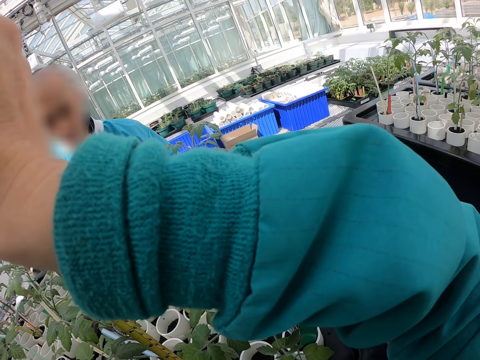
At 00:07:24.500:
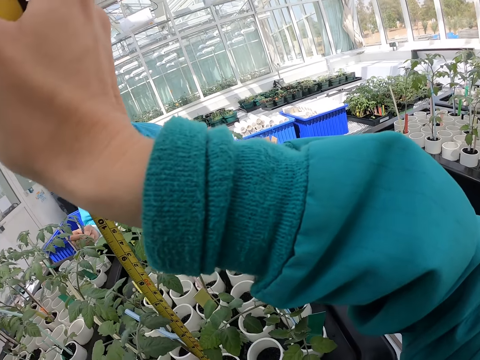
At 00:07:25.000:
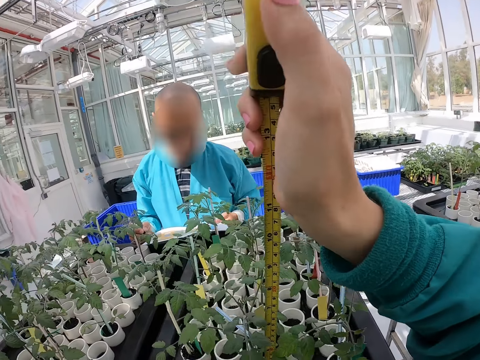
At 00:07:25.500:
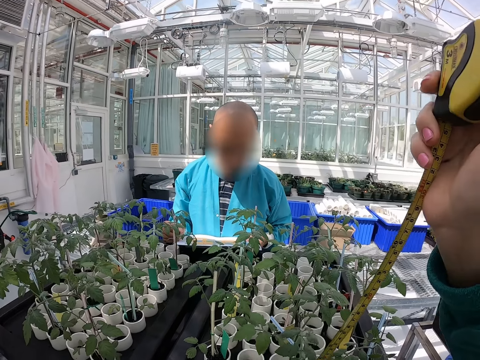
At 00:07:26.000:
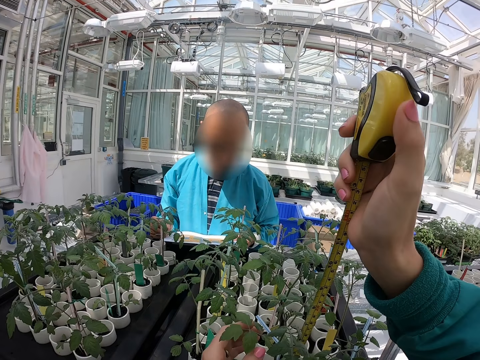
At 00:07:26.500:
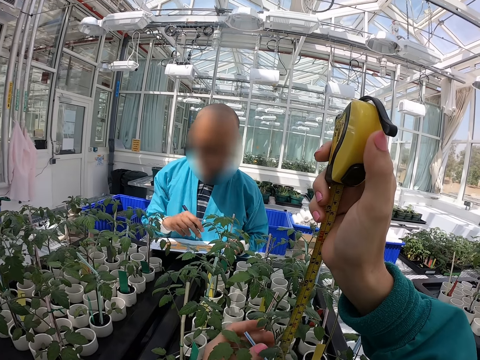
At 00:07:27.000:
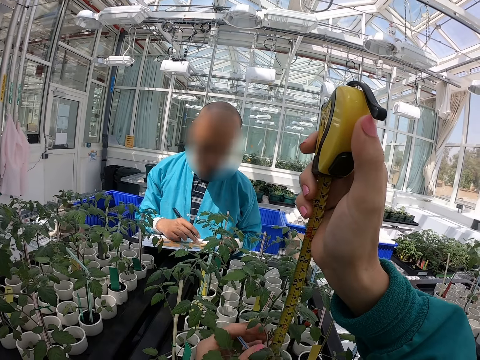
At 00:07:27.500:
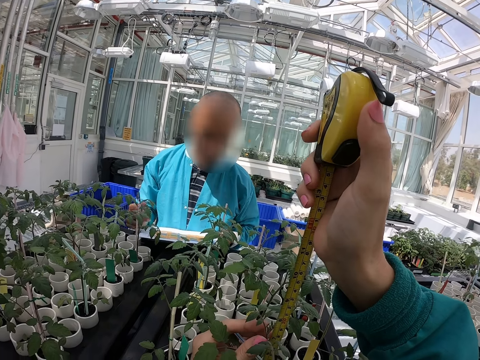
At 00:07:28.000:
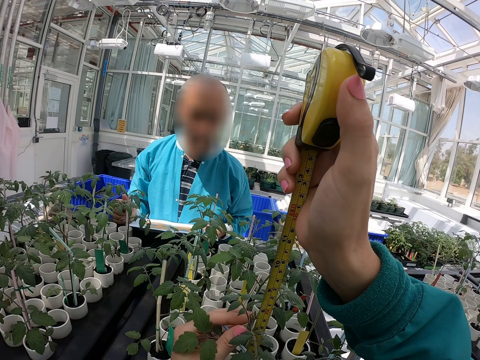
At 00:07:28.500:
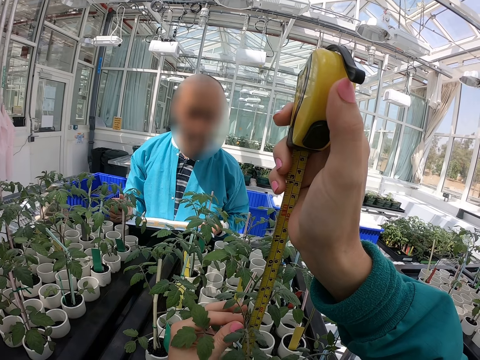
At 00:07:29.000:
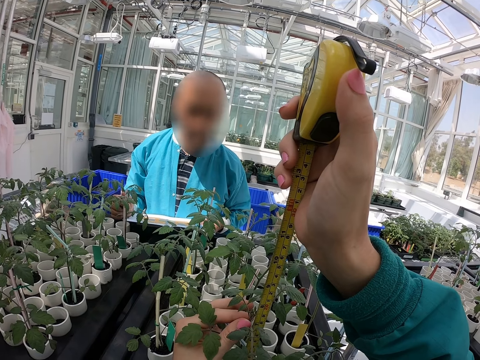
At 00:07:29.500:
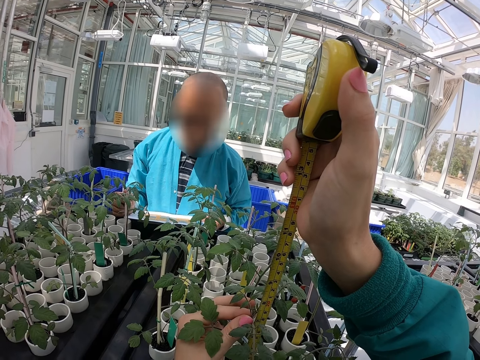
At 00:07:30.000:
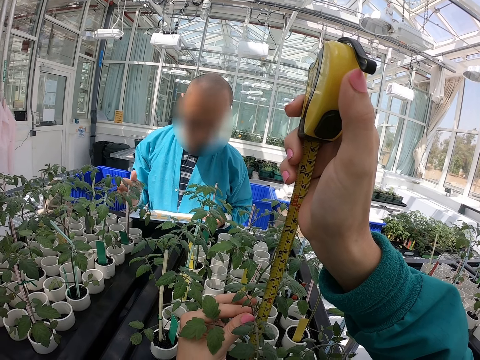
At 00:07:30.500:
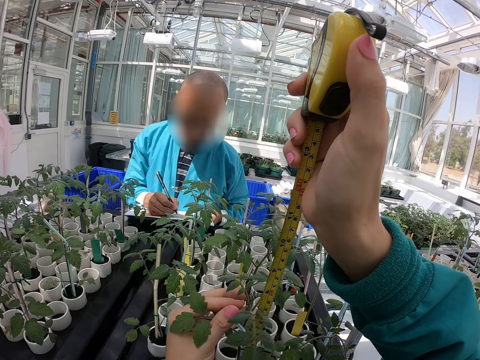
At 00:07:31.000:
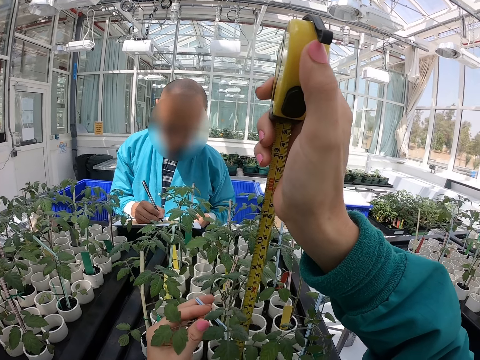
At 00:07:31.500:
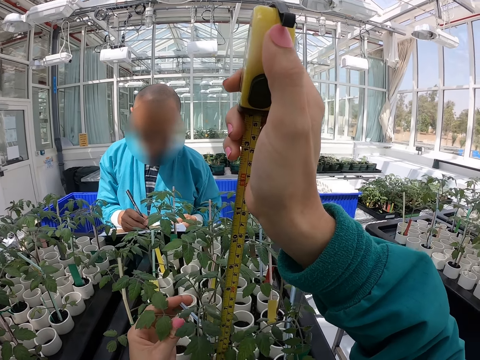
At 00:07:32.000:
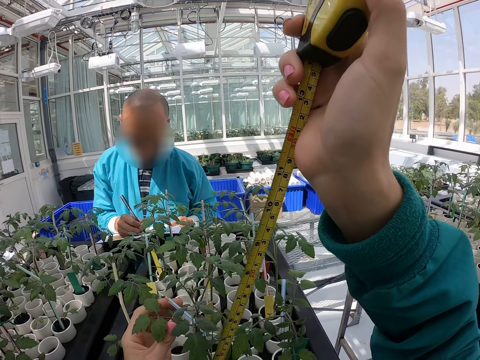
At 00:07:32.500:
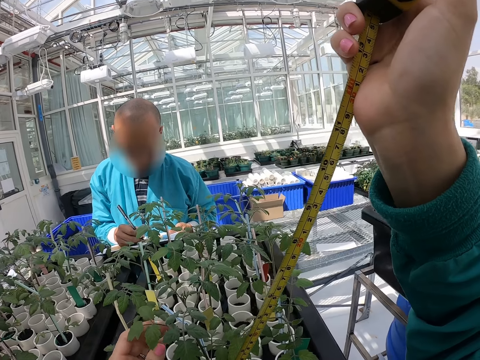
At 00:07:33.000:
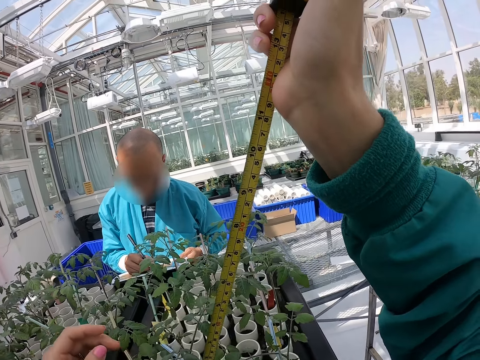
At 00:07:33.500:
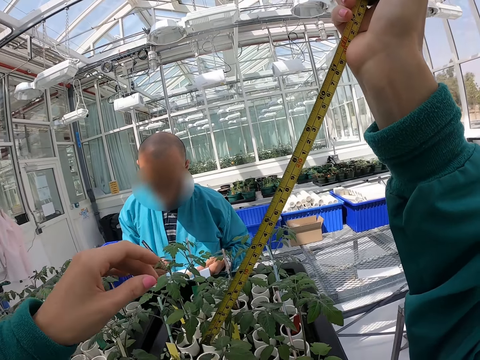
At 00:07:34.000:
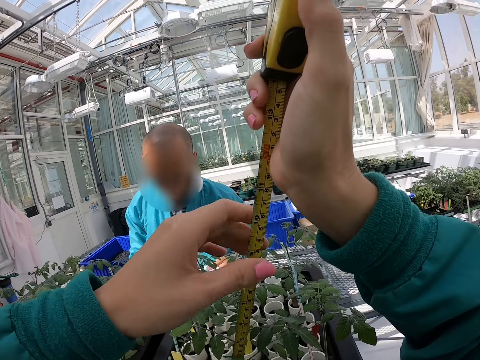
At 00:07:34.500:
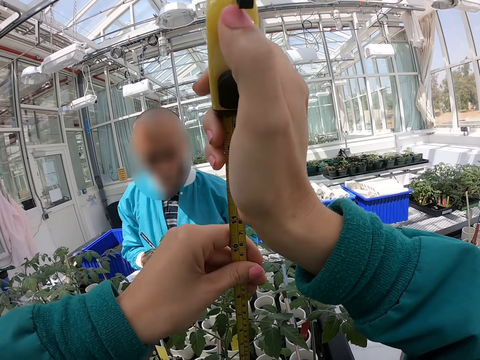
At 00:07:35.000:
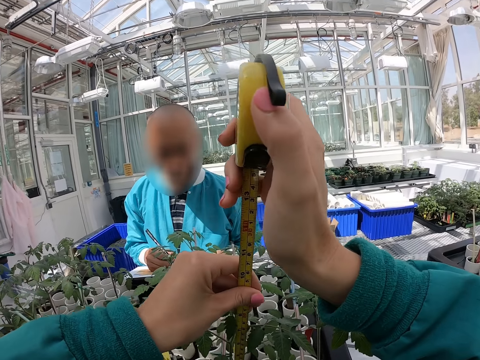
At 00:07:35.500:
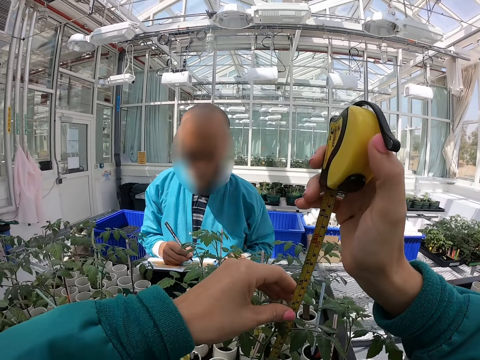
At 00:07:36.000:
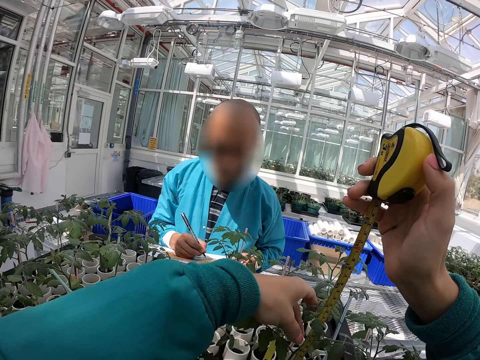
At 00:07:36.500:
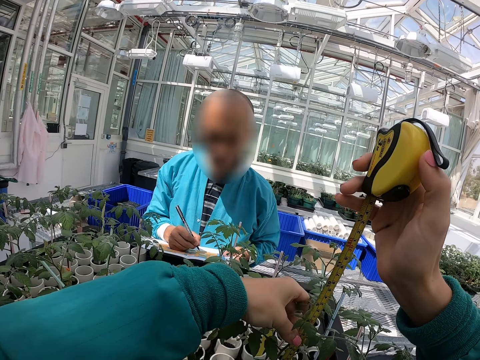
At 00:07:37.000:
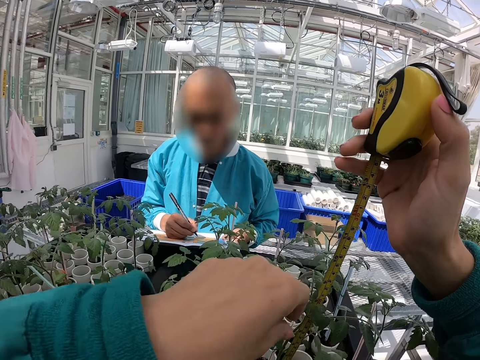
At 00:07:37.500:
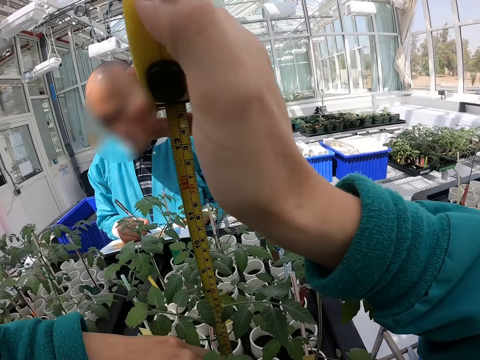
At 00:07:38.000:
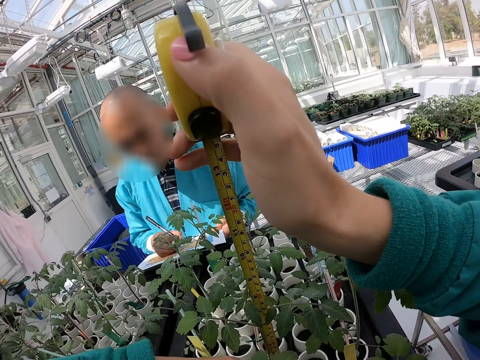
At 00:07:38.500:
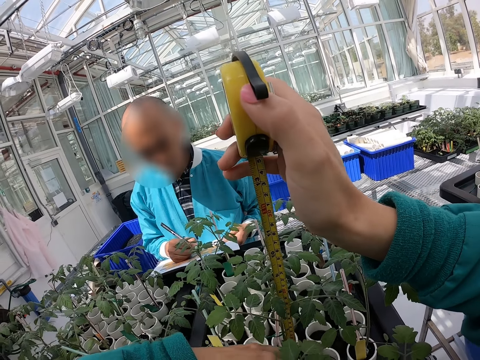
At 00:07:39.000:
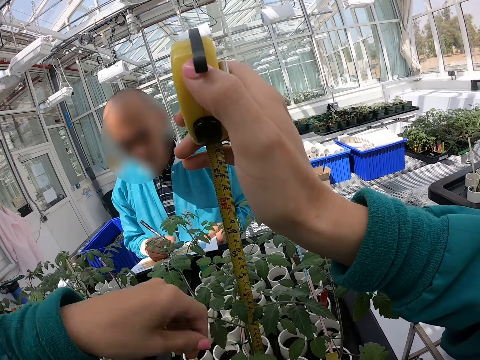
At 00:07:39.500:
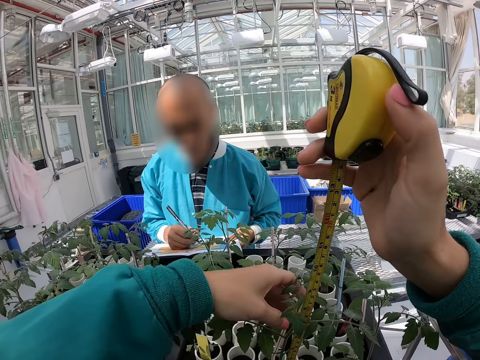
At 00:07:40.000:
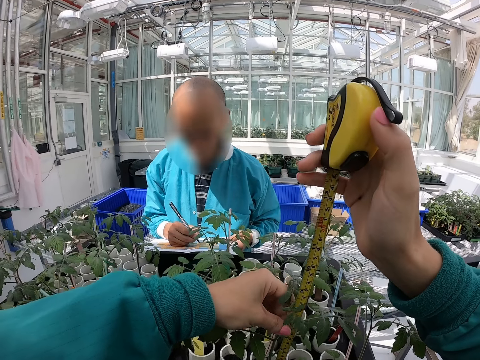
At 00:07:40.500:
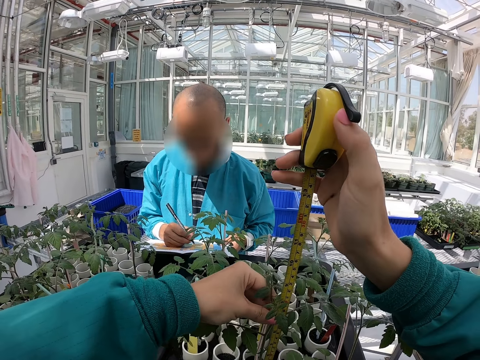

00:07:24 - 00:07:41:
A person writes. The camera wearer measures plants.

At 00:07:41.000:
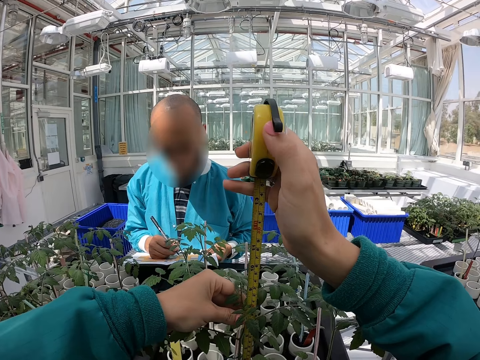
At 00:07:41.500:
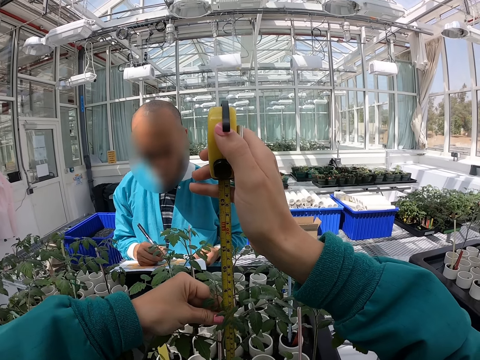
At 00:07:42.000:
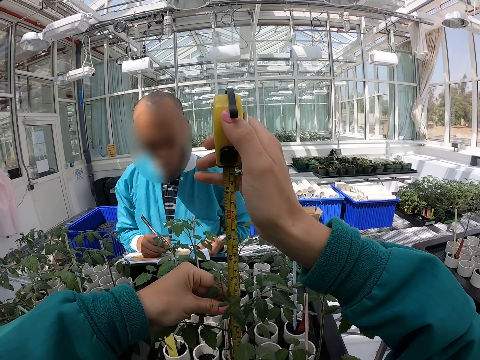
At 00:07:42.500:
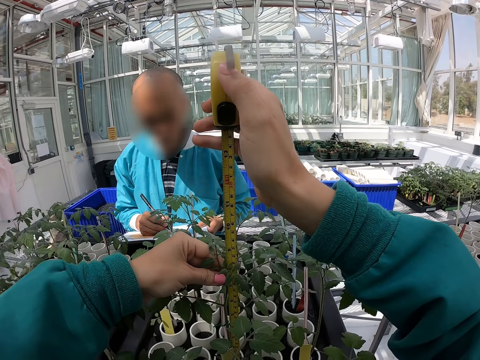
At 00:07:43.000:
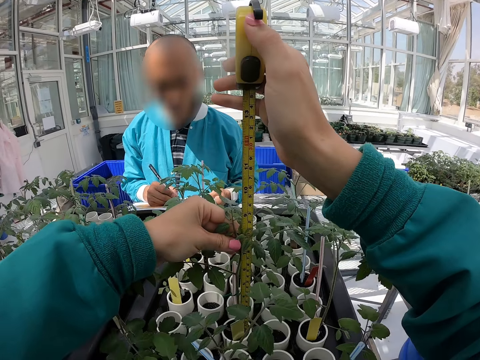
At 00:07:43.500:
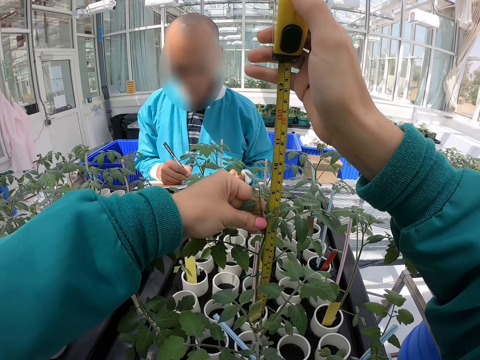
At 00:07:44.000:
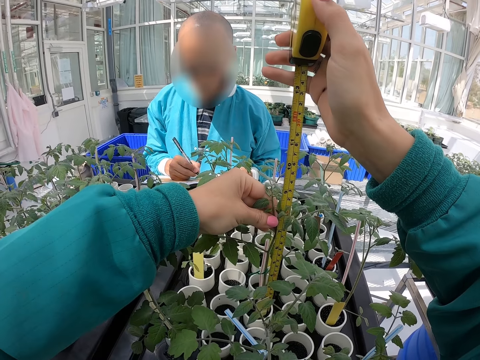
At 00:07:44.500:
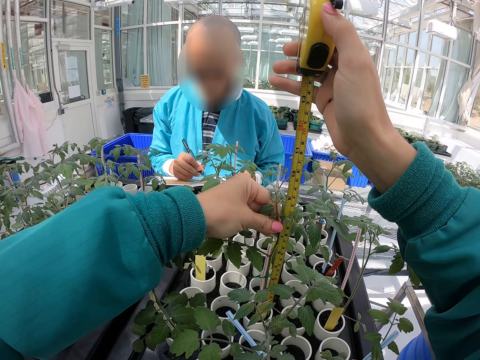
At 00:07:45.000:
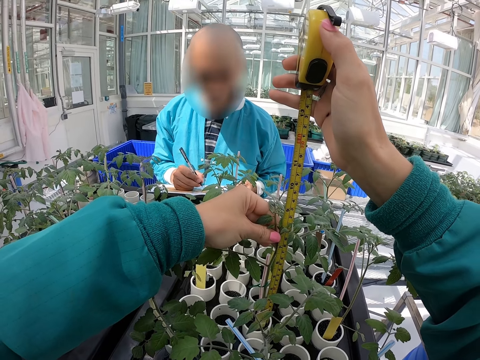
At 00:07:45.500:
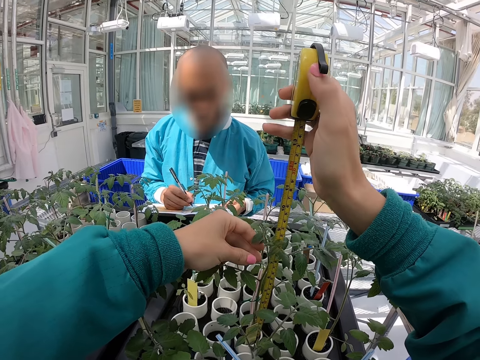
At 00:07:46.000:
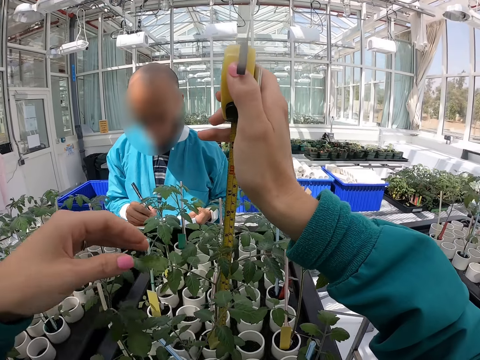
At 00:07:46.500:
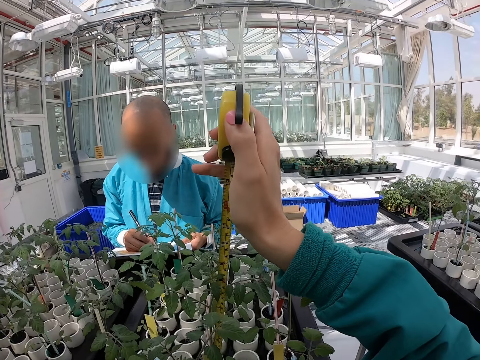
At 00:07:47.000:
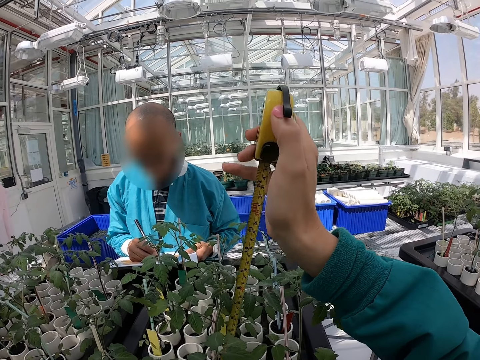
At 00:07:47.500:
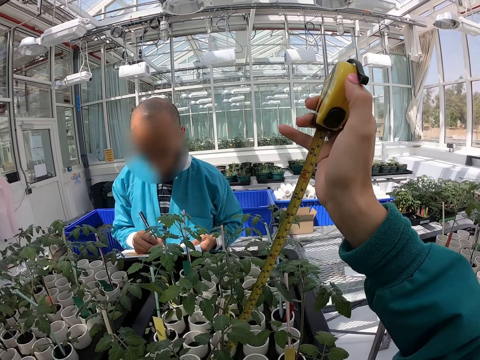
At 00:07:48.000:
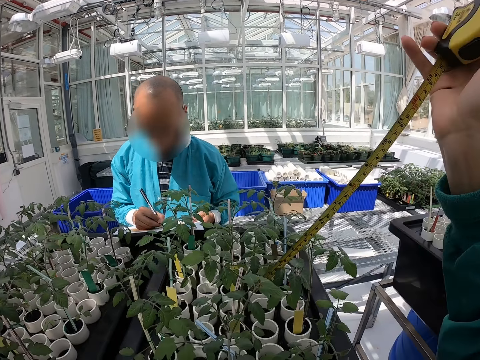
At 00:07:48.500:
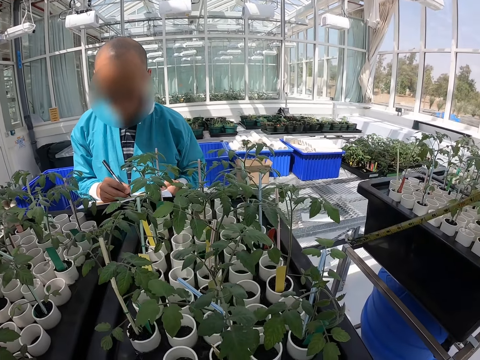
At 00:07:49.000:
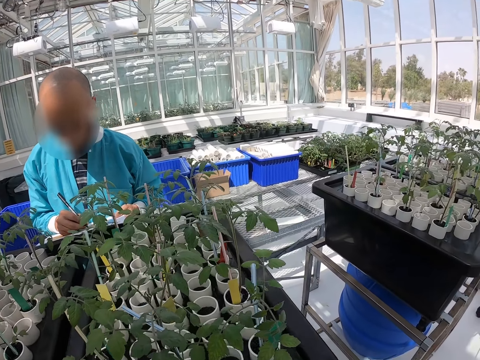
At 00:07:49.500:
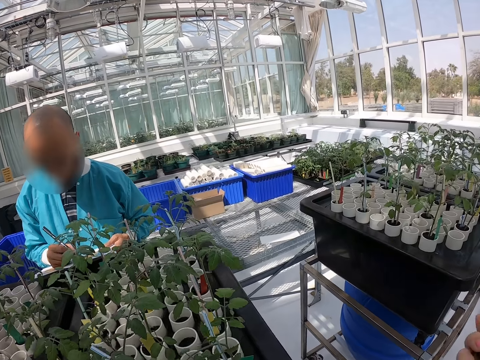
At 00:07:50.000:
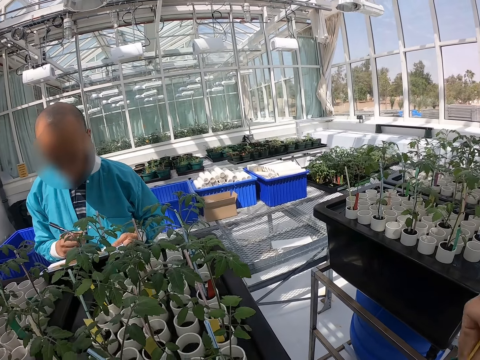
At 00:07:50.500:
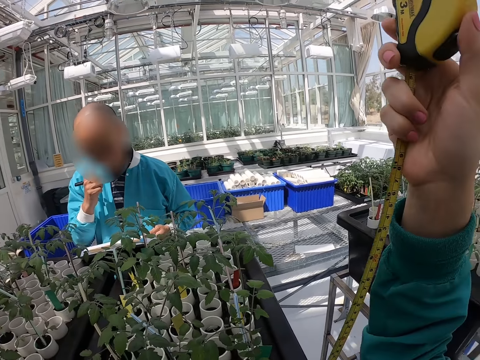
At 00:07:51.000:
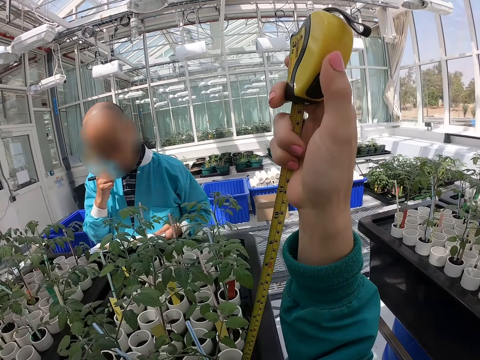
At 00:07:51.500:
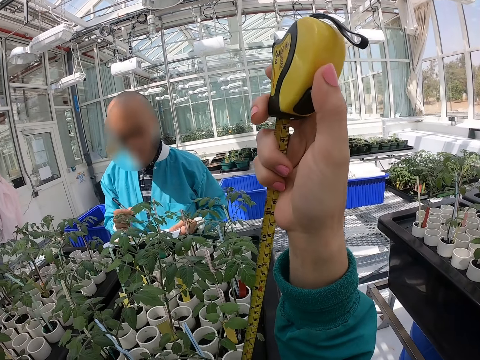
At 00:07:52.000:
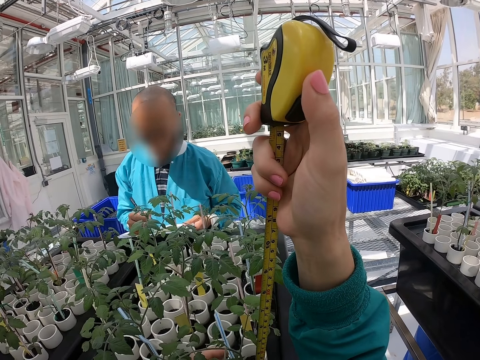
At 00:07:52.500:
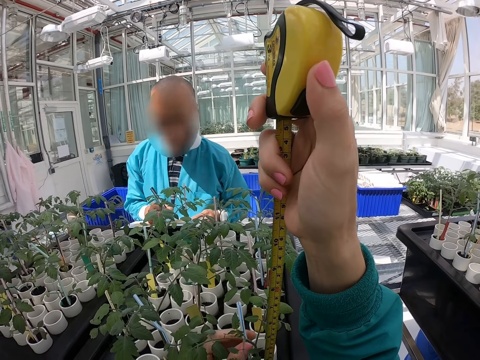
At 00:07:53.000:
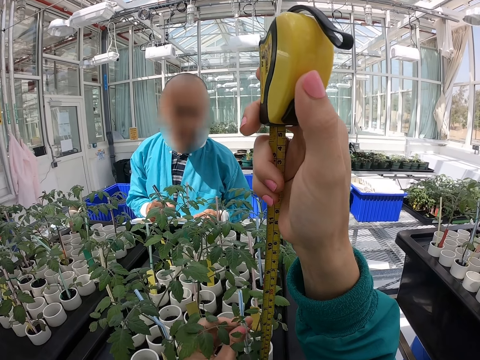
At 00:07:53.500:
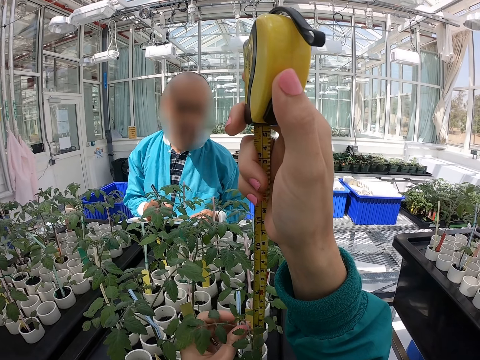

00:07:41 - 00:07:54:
A person writes. The camera wearer raises a hand up.
